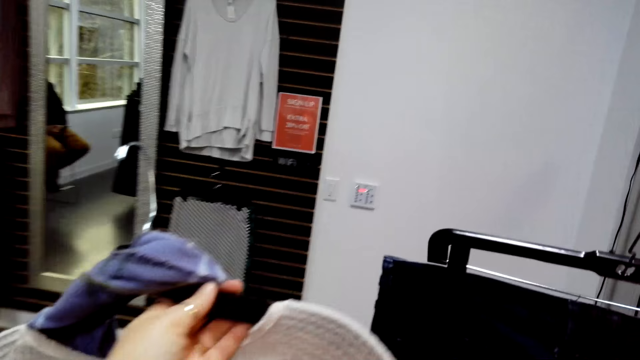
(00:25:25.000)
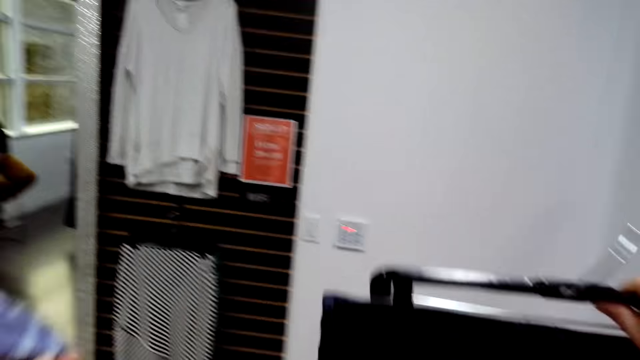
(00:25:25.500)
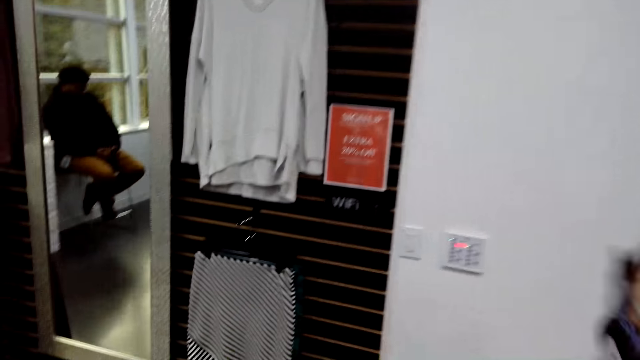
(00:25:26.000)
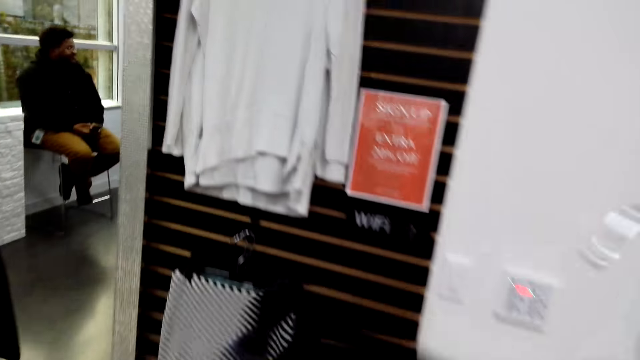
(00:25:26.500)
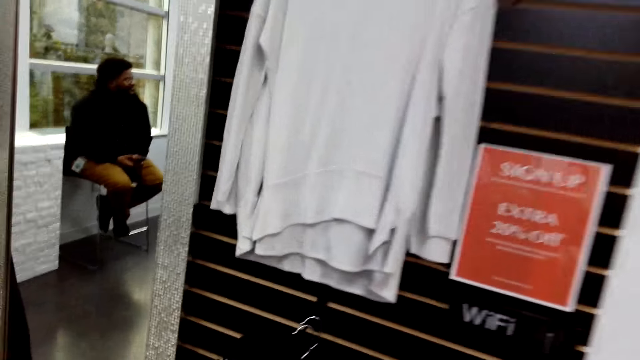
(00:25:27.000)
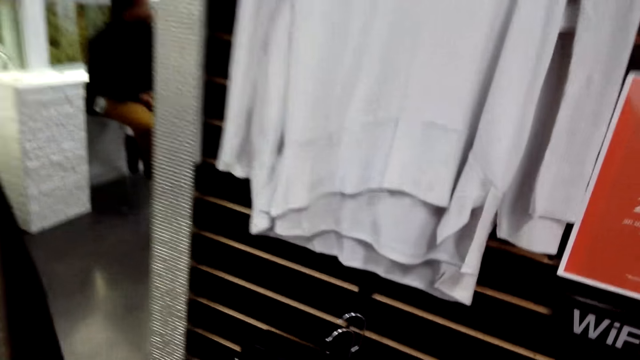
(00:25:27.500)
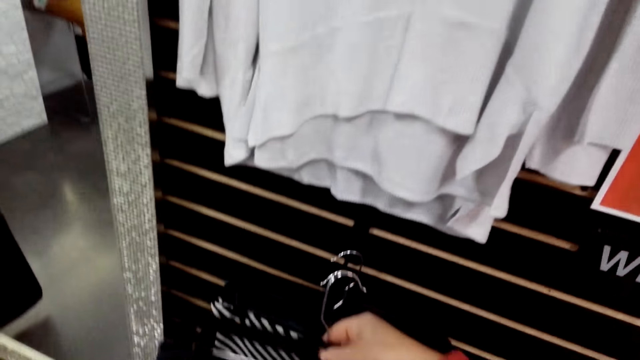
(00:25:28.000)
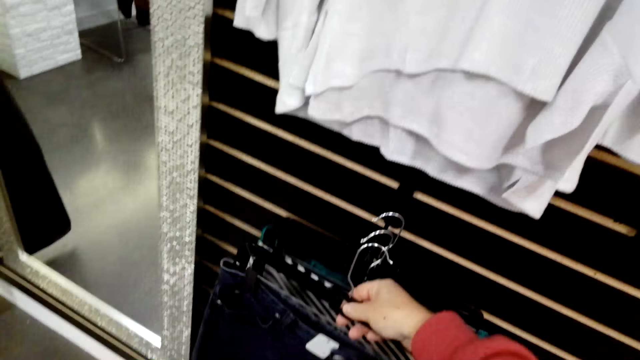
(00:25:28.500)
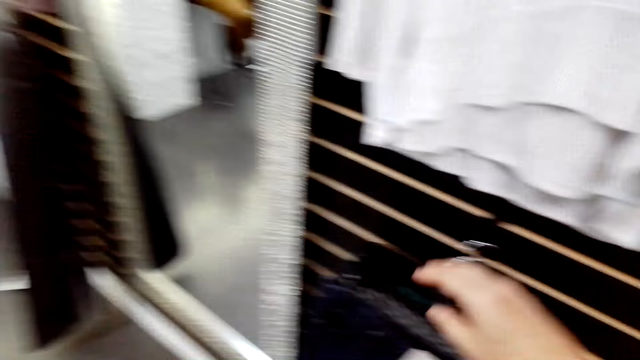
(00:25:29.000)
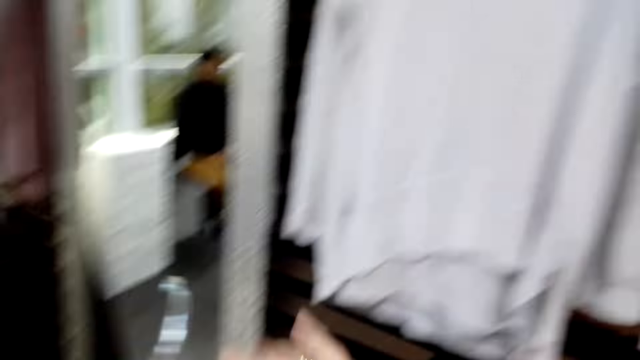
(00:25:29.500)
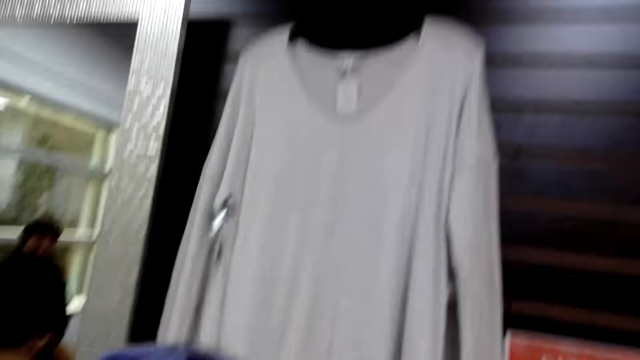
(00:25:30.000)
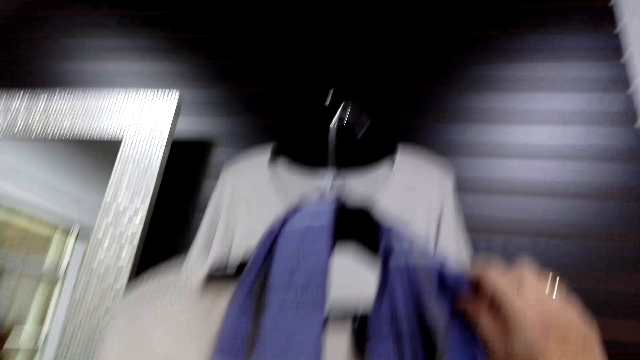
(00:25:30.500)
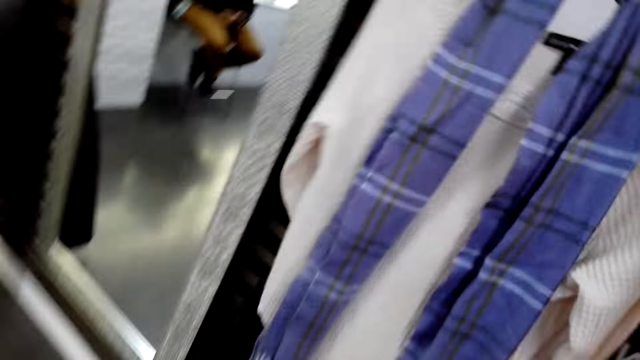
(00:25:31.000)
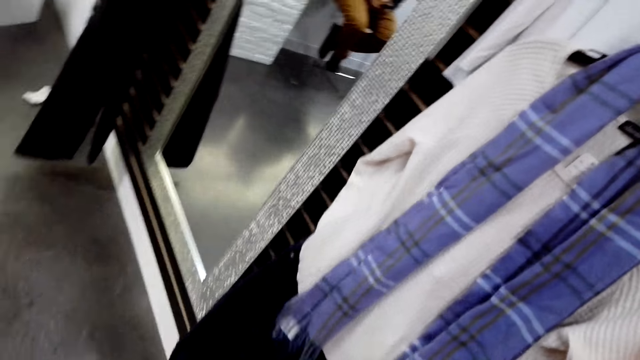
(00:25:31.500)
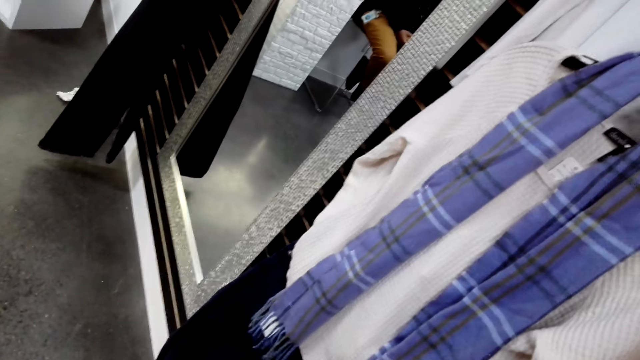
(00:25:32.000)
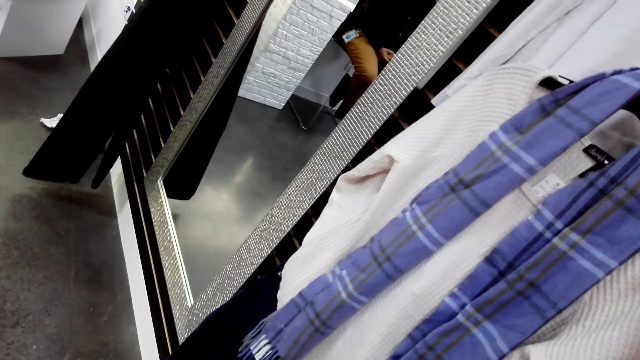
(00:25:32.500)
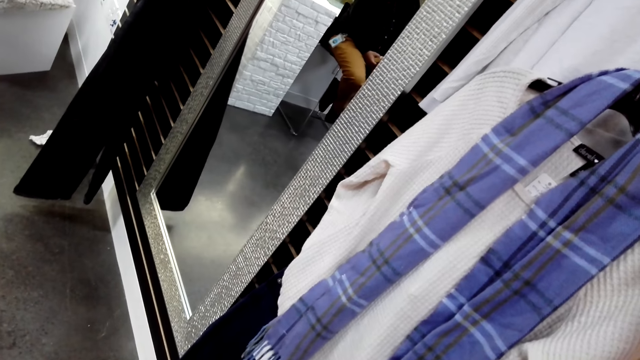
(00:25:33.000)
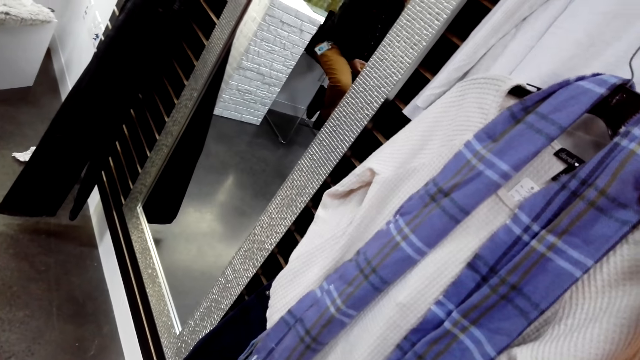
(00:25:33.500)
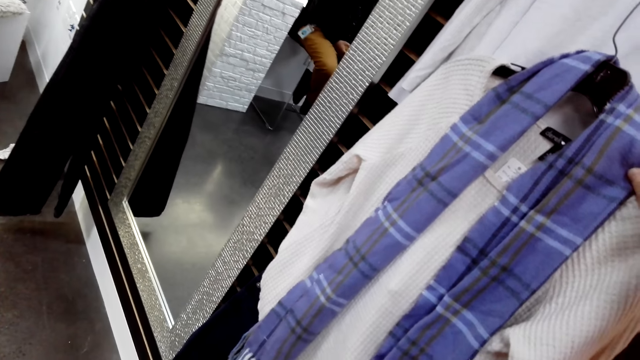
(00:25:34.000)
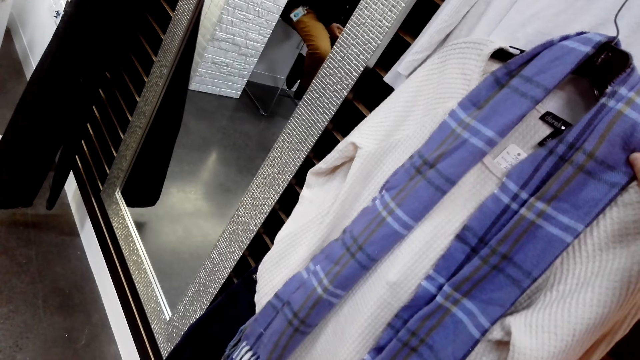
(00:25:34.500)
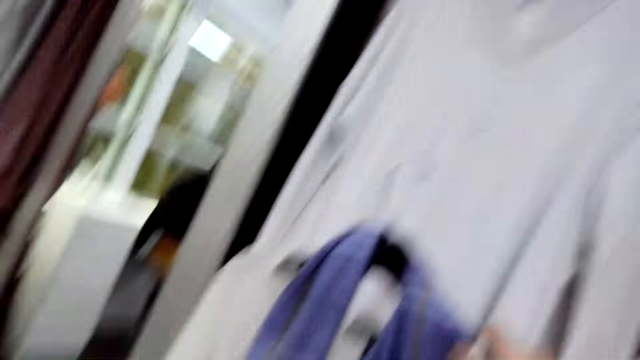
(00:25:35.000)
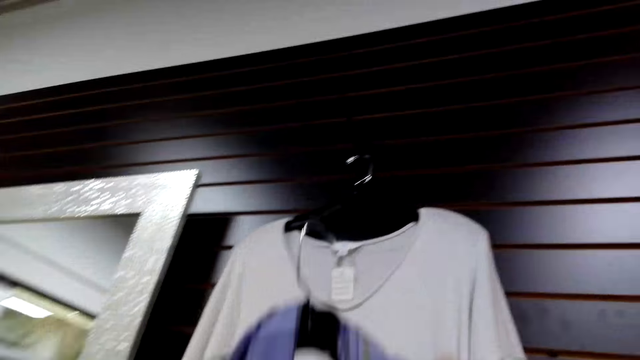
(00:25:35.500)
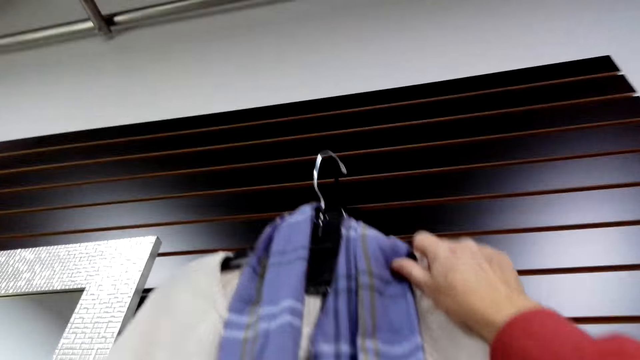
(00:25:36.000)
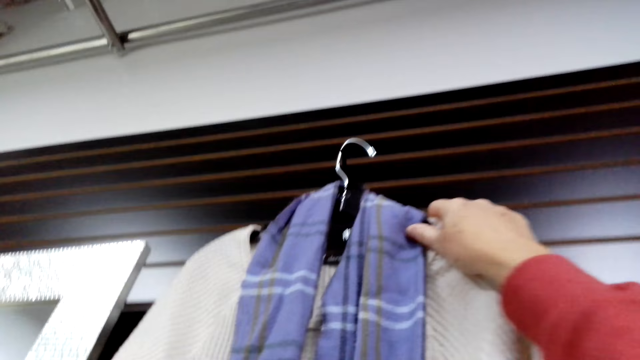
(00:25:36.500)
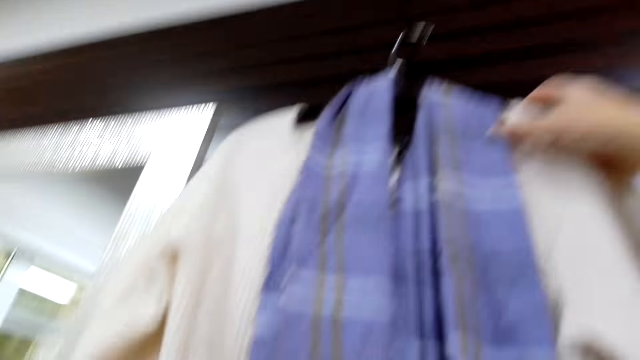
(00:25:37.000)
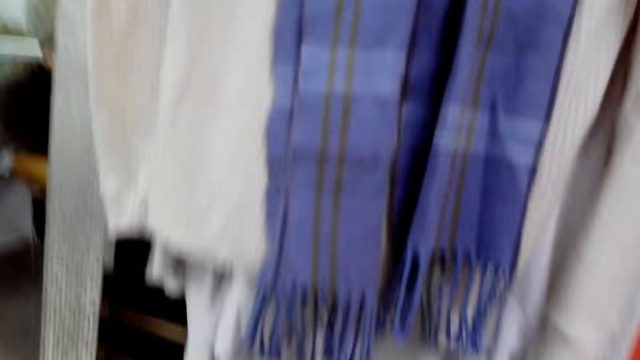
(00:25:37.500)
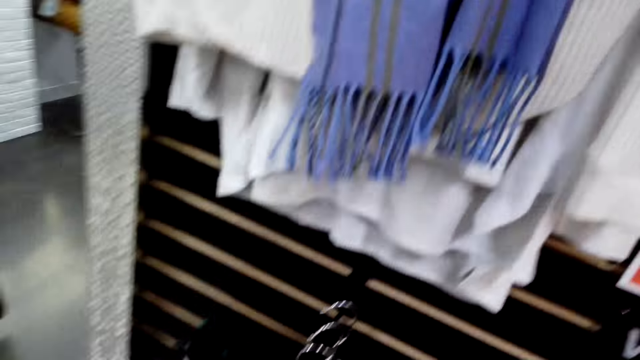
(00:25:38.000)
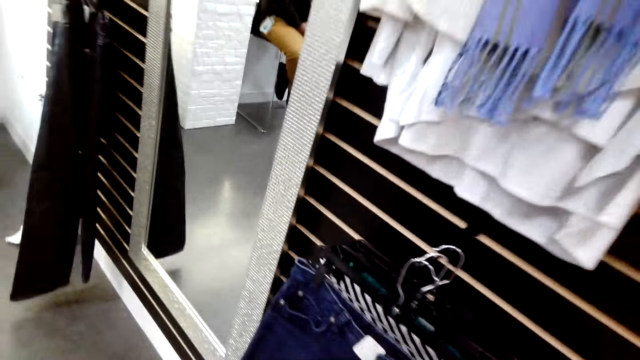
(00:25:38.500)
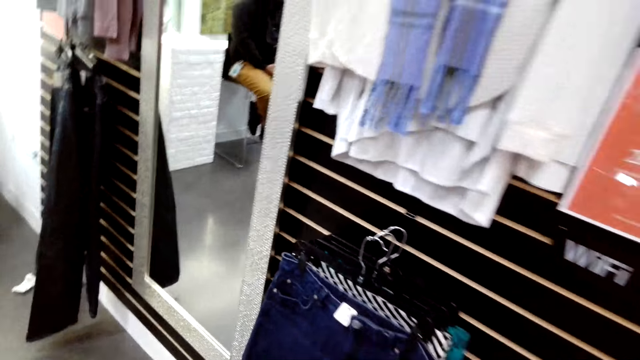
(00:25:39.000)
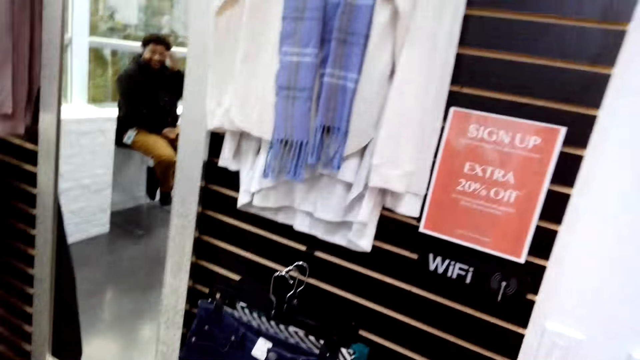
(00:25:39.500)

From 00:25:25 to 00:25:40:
The camera wearer moves a bit in the shop. They hang the cloth on the hanger. They look around. They look at the cloth. They hang the cloth on the handrail. The woman interacts with the camera wearer. The camera wearer hangs the cloth on the hanger.

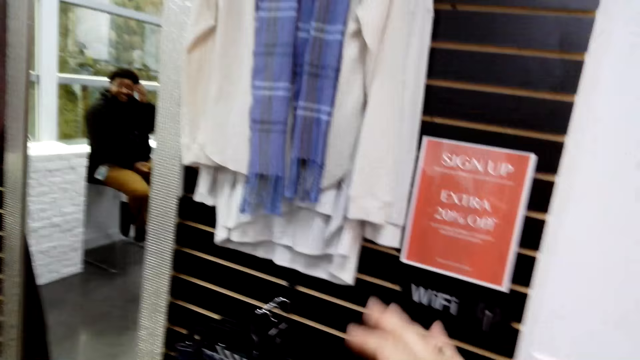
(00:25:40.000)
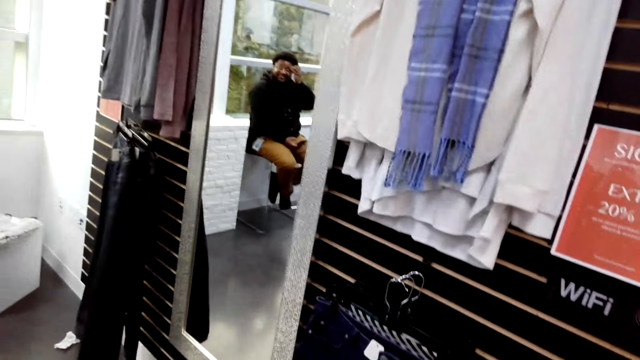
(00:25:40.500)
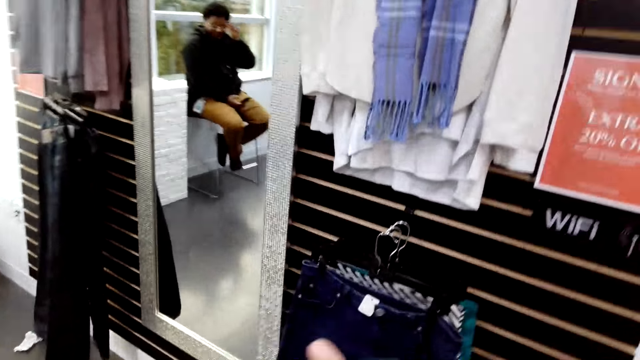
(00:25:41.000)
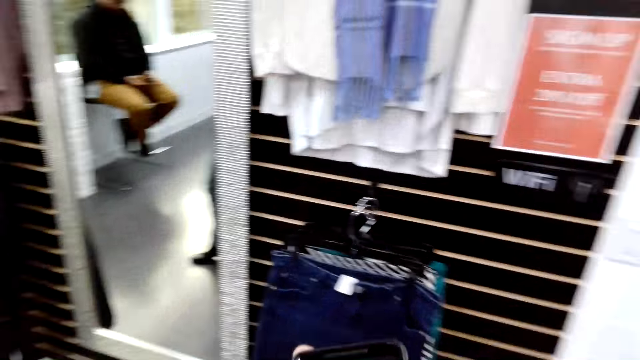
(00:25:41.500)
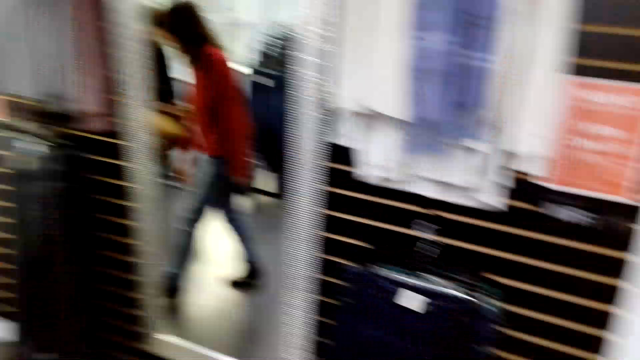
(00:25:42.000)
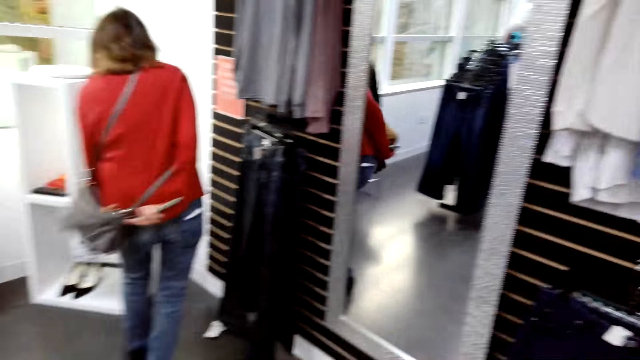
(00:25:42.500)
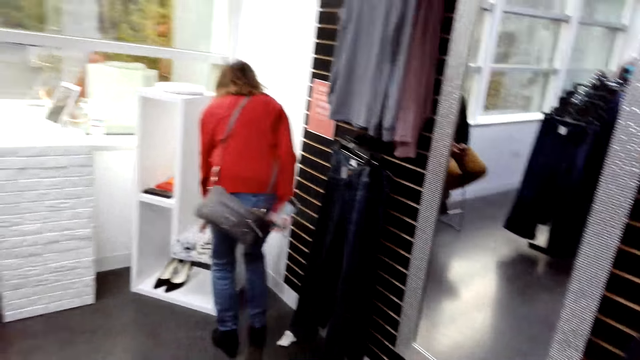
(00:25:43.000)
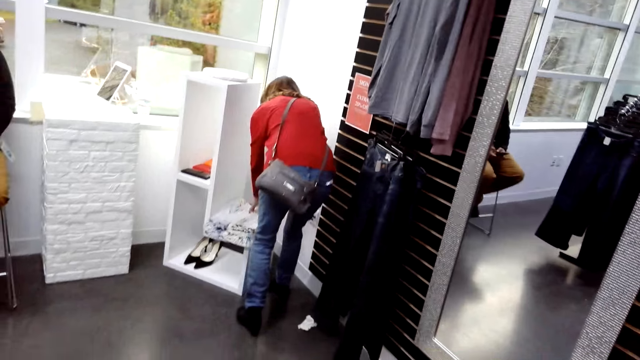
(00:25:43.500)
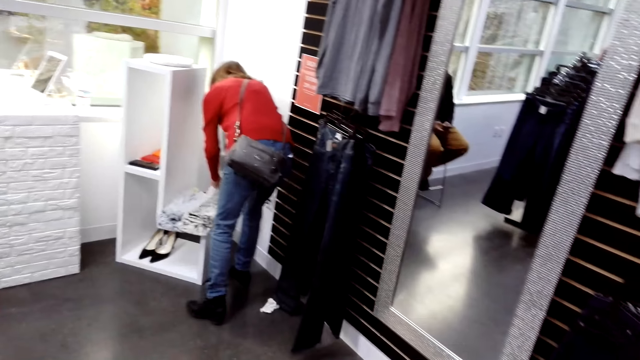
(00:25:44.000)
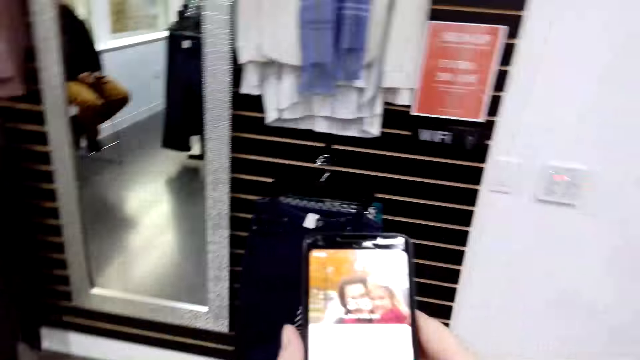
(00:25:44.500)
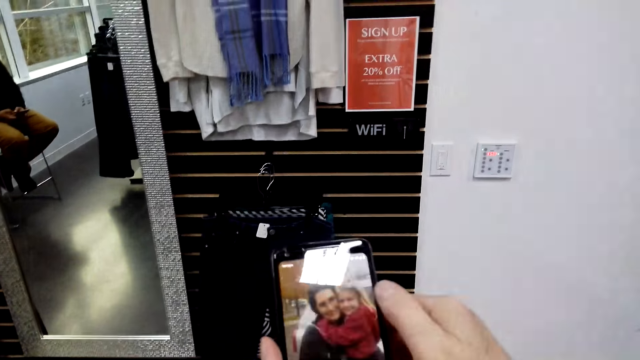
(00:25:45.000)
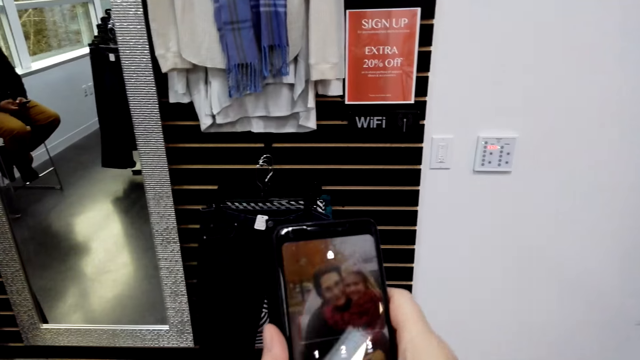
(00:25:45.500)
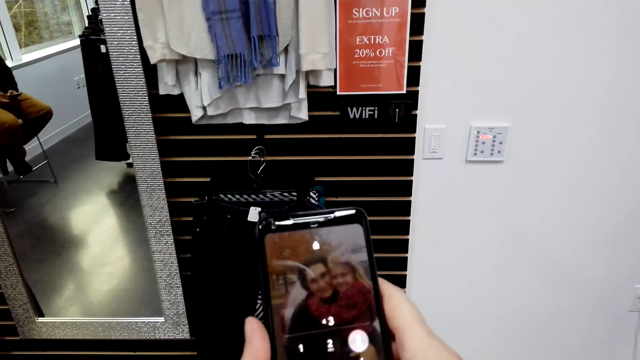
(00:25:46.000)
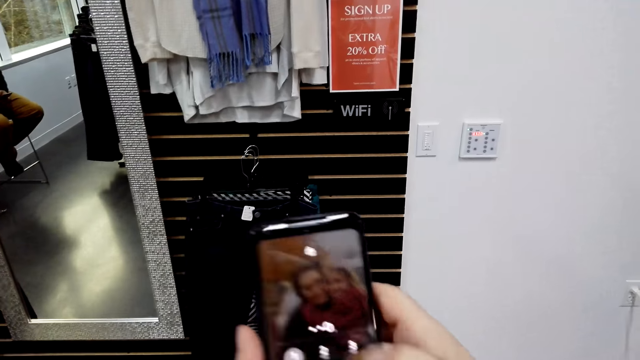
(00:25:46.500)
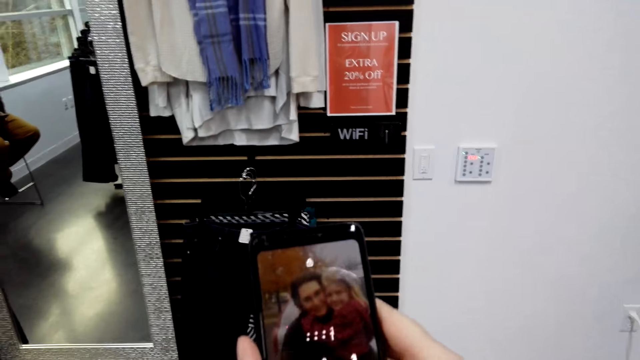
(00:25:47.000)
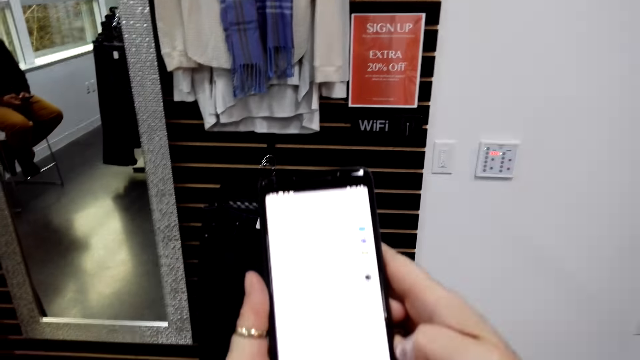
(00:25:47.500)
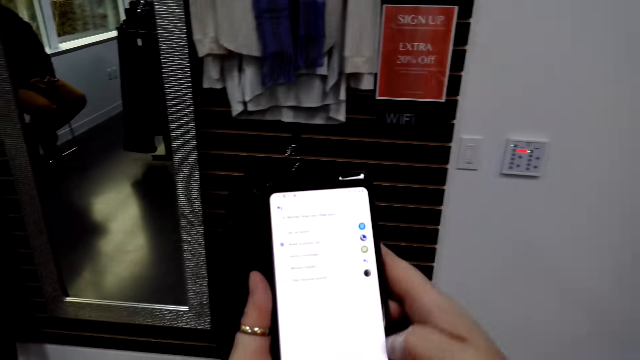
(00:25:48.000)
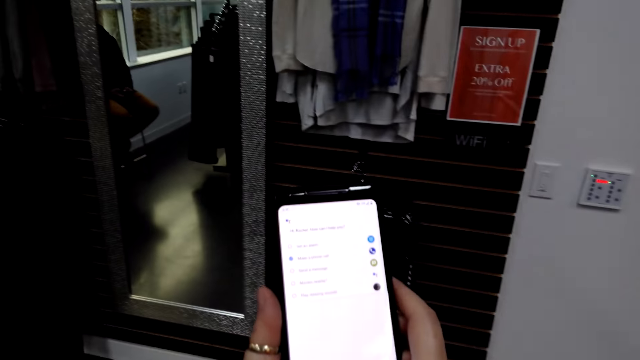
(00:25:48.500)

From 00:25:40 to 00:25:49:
The camera wearer interacts with the woman. The woman walks around the shop and picks a cloth with both hands. The camera wearer looks at the phone. They use the phone.
